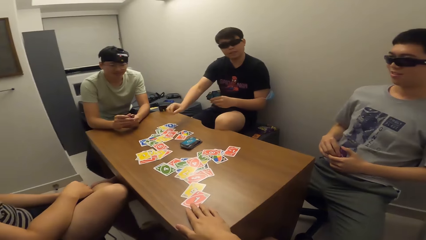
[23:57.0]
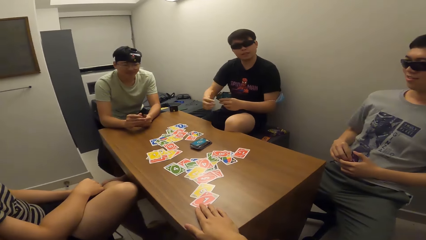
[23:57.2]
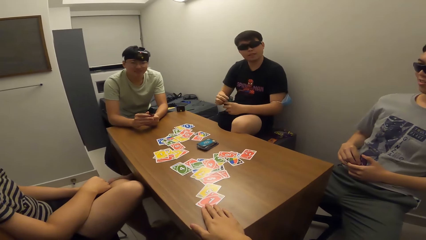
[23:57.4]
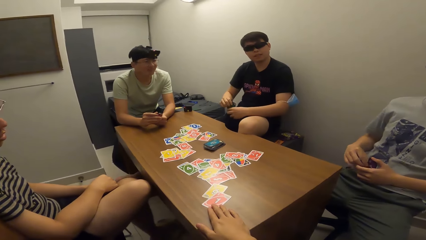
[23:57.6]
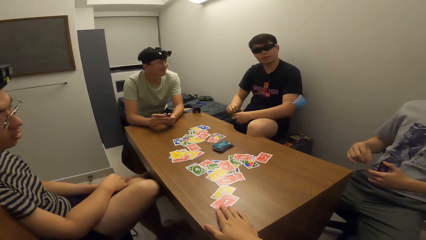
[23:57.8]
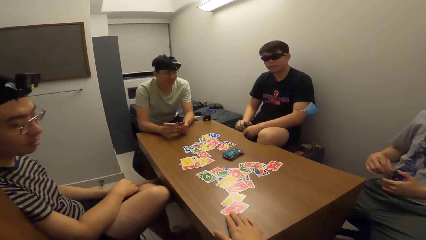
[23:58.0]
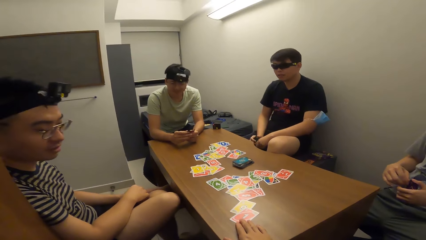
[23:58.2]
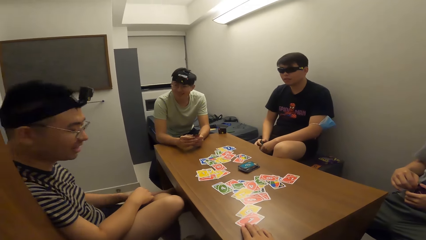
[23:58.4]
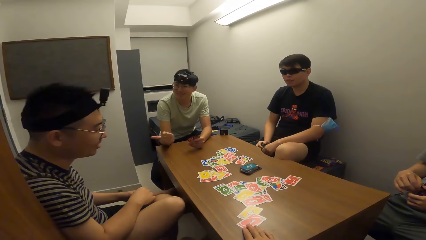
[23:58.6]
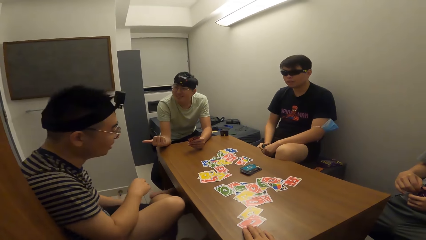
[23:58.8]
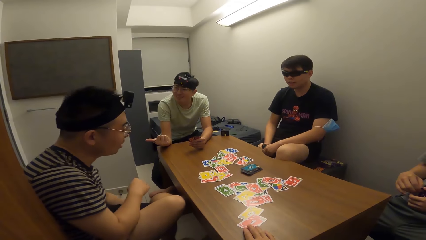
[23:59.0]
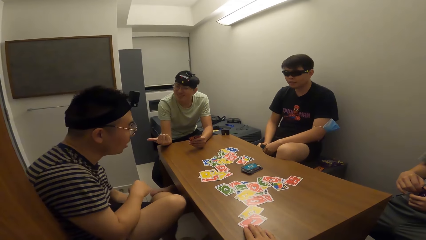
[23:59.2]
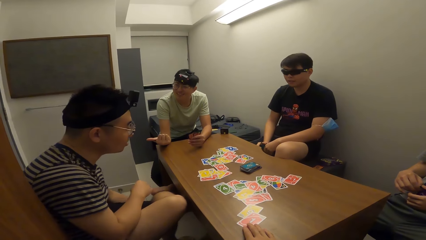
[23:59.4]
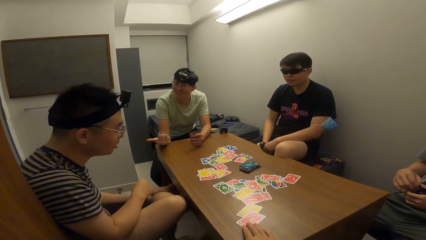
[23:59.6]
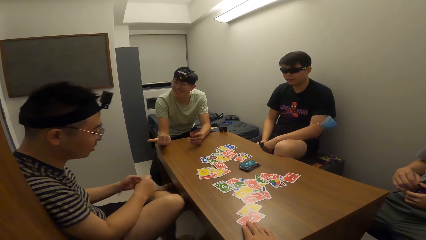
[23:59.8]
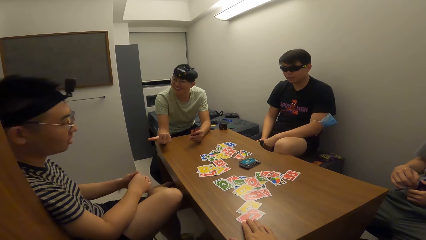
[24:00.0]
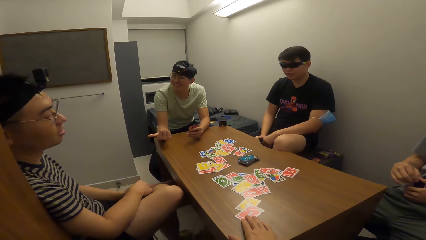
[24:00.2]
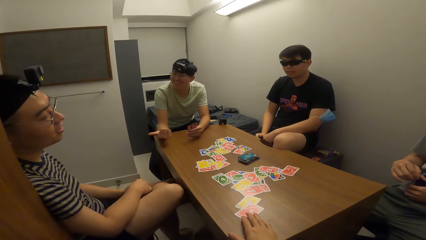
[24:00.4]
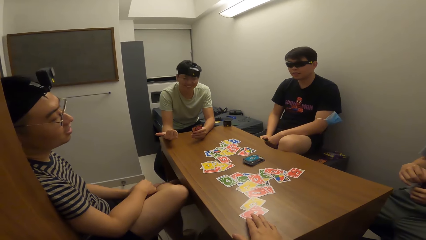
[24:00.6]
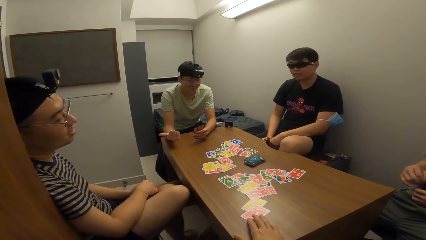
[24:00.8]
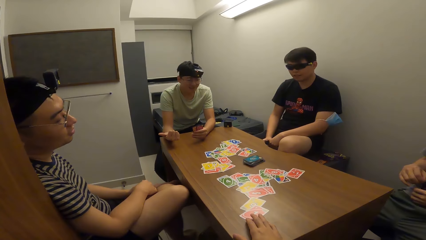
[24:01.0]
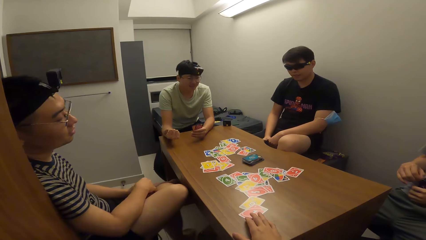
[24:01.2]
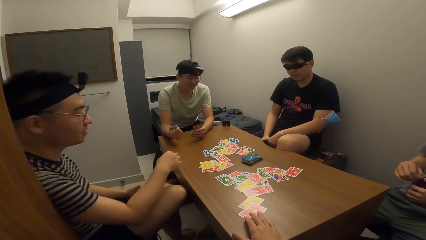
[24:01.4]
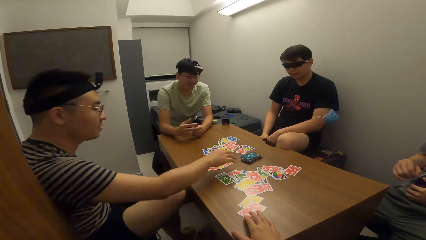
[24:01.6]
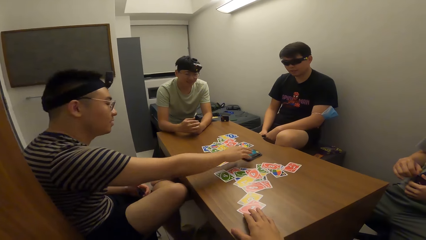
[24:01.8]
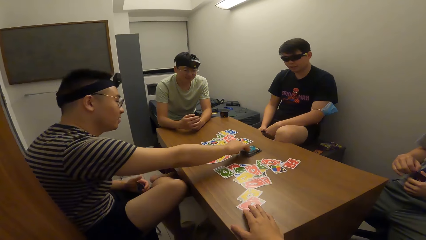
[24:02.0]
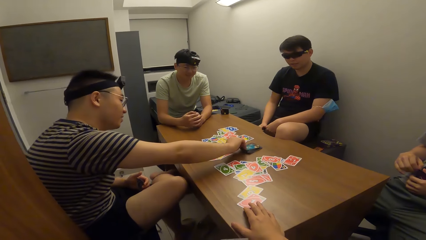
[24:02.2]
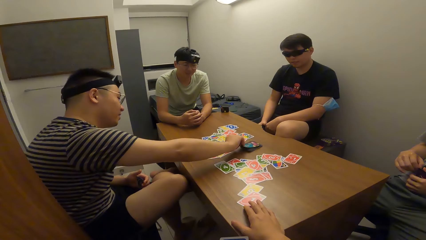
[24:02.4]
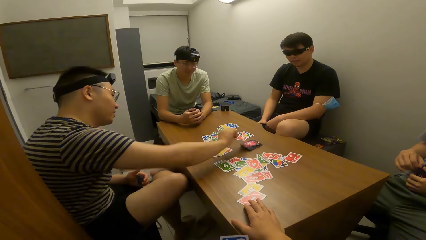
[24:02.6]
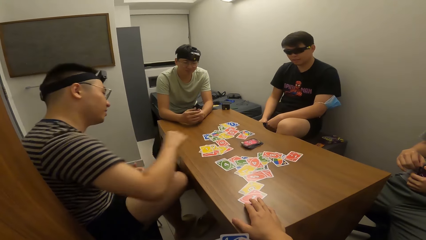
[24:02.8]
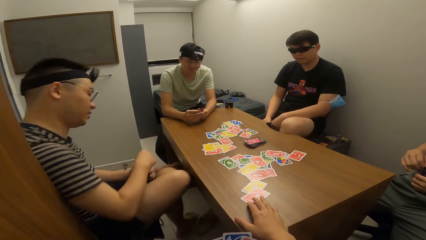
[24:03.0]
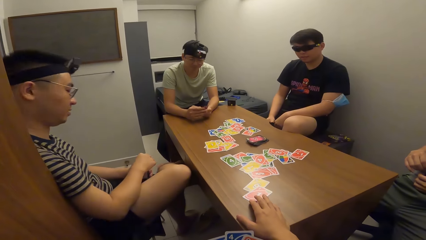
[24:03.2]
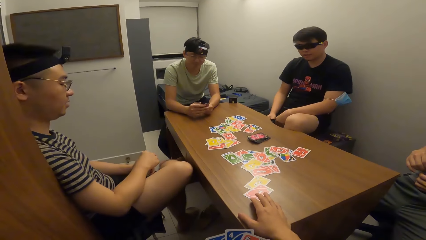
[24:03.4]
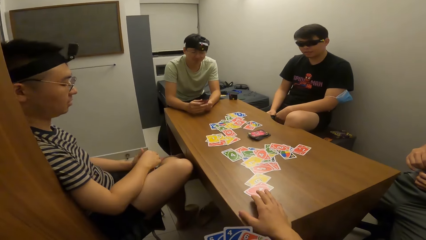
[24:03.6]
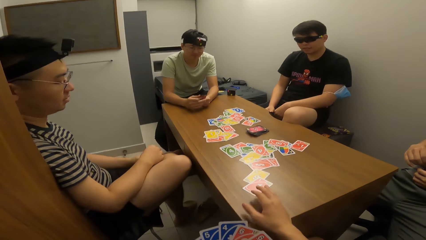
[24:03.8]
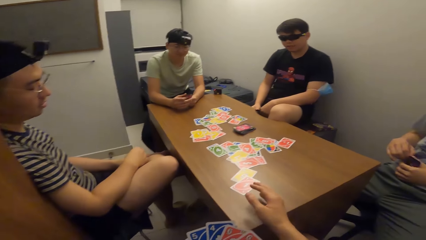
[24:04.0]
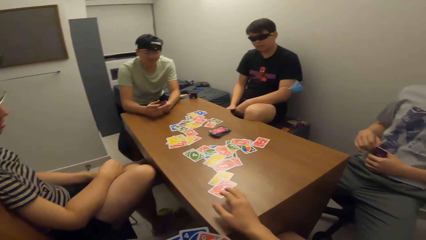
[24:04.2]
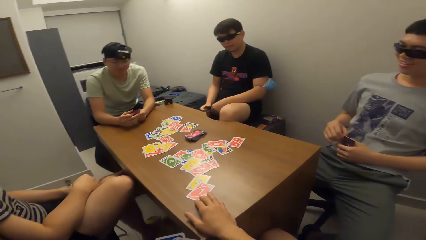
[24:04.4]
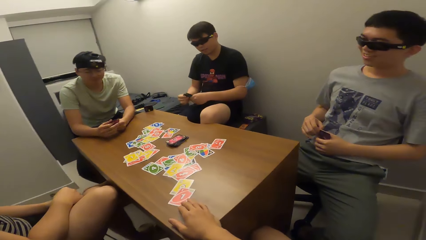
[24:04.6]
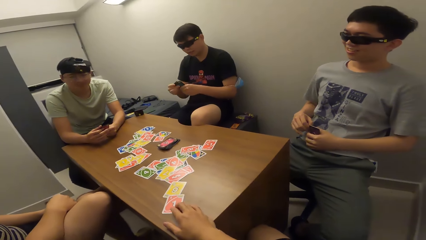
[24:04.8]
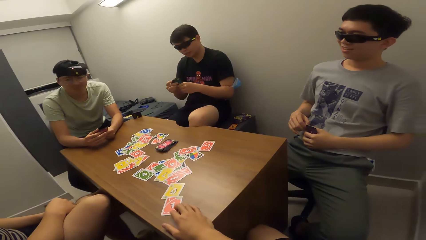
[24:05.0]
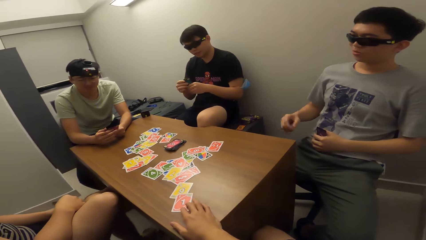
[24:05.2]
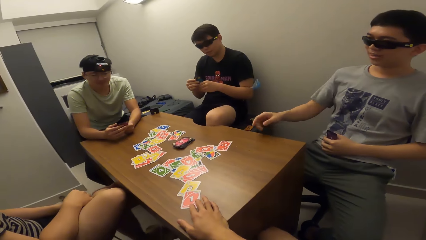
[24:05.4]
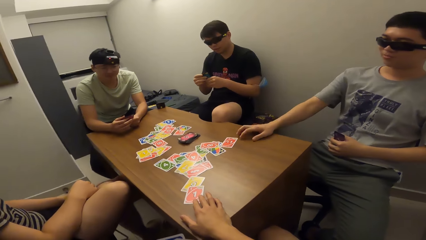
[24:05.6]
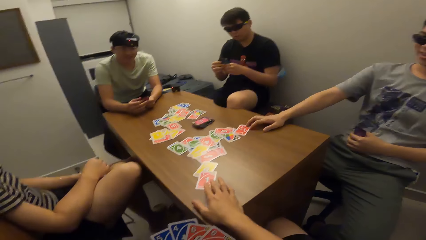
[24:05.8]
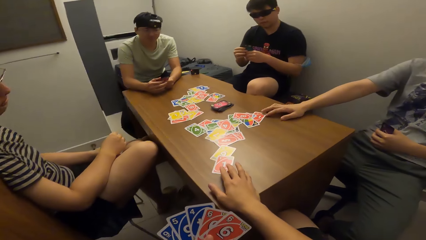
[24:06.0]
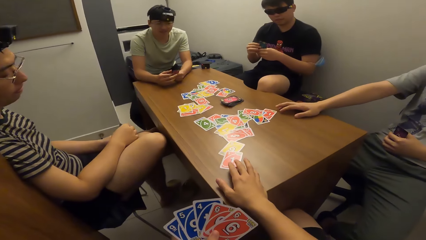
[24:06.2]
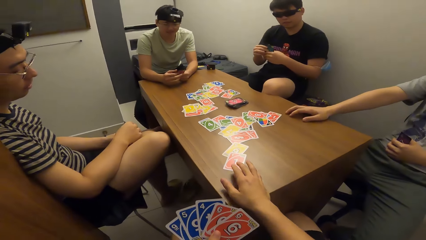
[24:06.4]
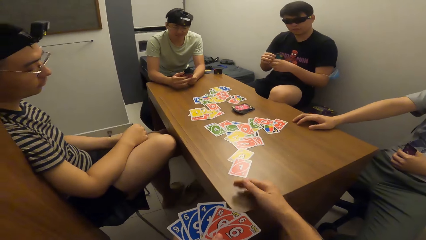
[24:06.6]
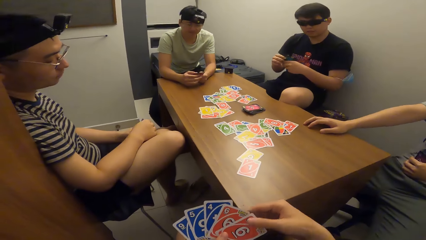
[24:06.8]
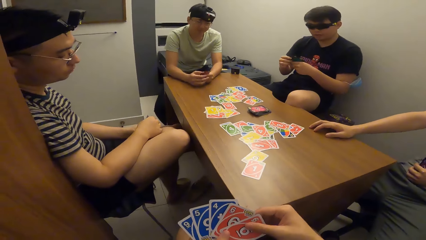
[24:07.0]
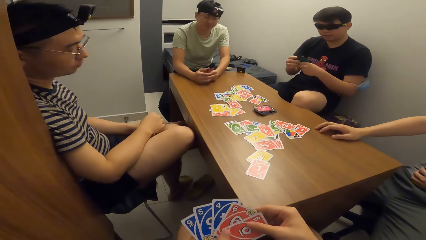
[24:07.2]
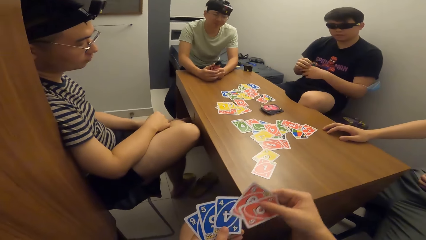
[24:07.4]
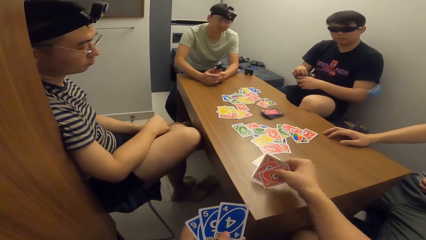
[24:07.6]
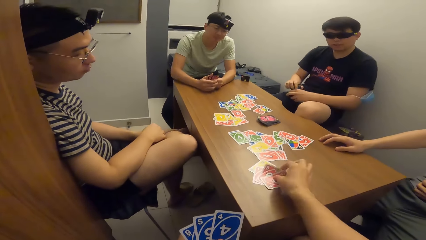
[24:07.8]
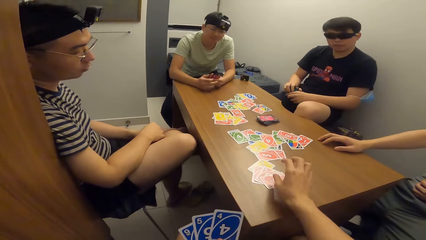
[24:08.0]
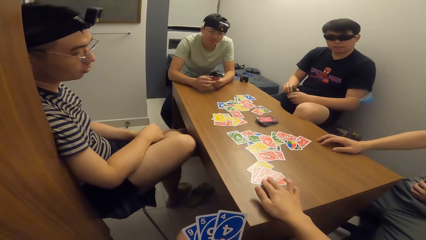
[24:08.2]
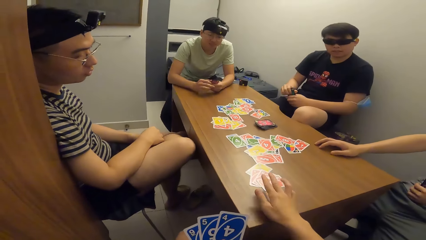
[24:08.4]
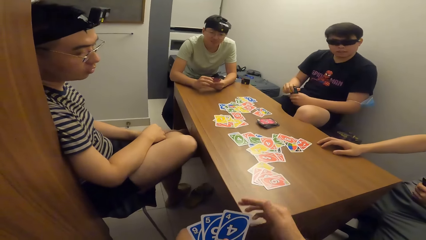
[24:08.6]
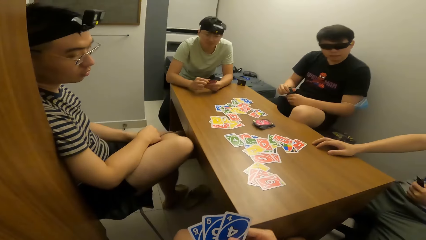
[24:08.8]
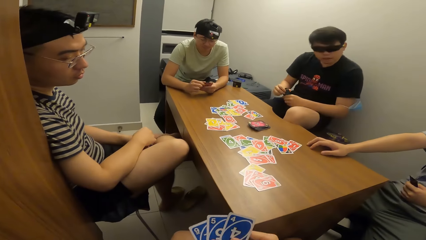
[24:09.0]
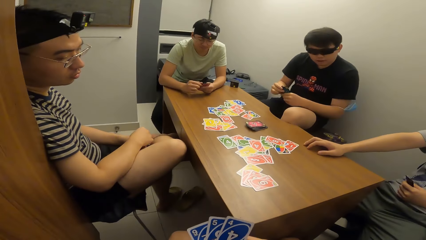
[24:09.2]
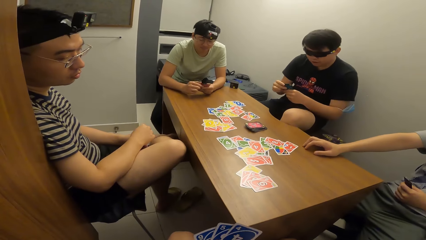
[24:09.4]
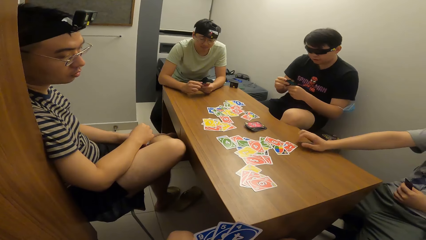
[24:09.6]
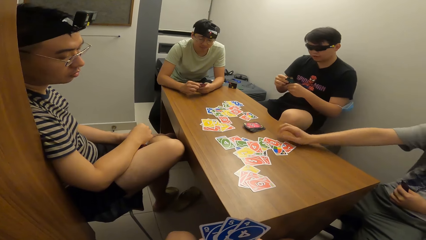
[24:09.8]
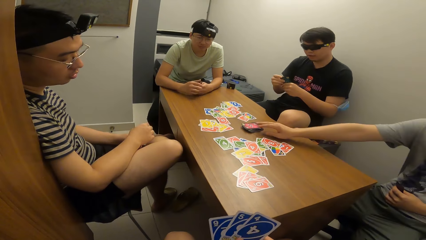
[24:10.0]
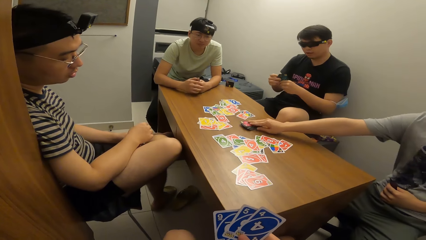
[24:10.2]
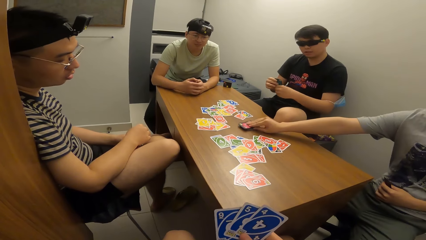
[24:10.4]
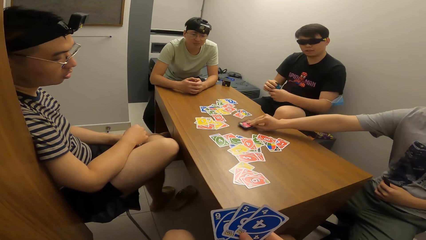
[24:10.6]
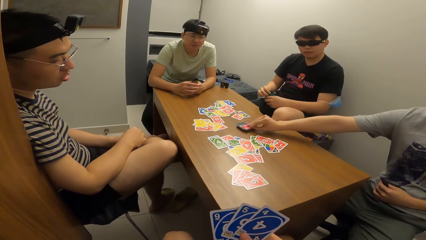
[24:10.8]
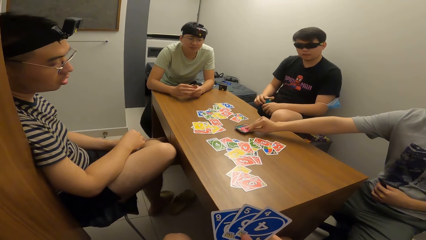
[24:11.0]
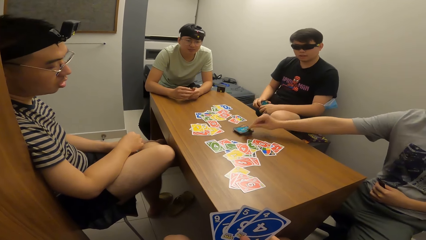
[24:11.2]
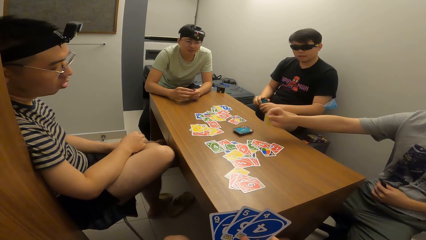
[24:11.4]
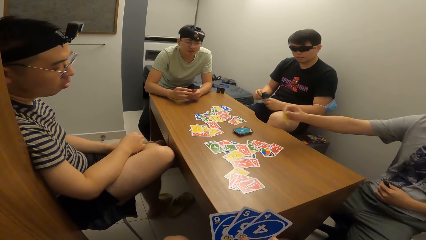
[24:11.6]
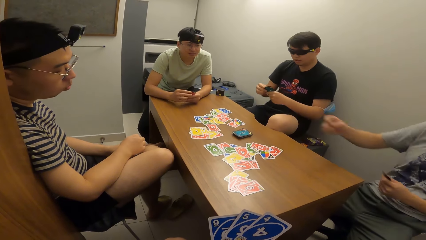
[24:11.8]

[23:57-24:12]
A man plays a card in his right hand on the table. Another man moves forward. A third man points at the second man. The second man picks a card on the table with his right hand. The camera wearer looks around. A fourth man stretches his hand. The camera wearer plays a card in his right hand on the table. The fourth man picks a card on the table with his right hand.
